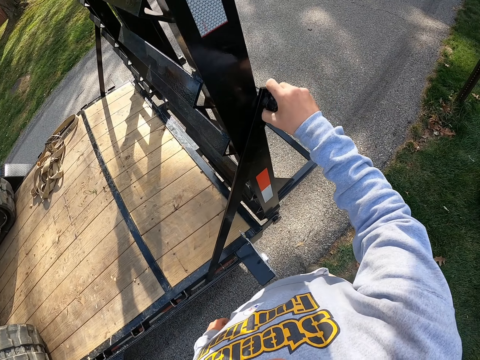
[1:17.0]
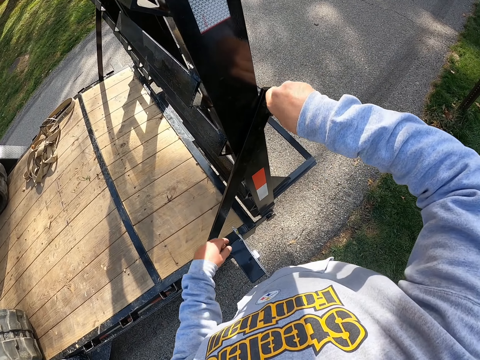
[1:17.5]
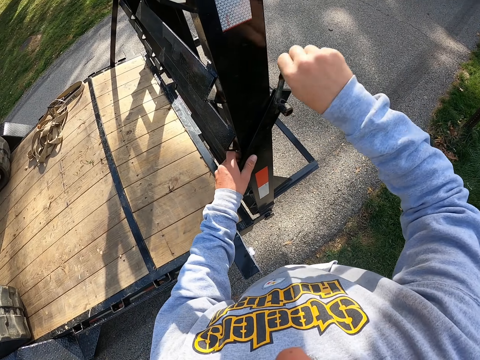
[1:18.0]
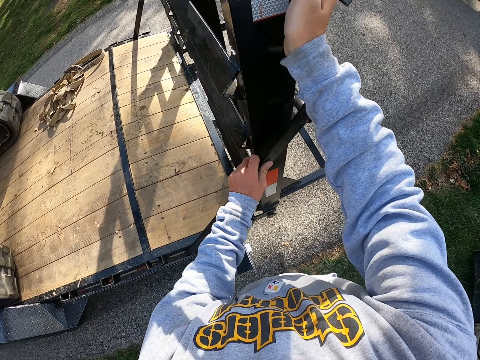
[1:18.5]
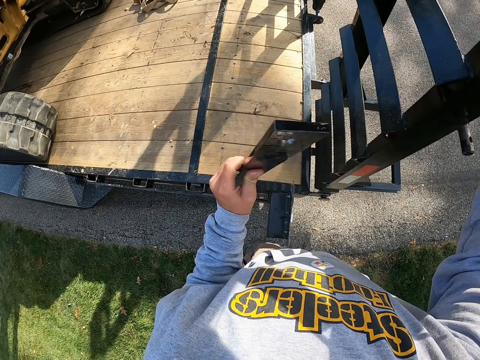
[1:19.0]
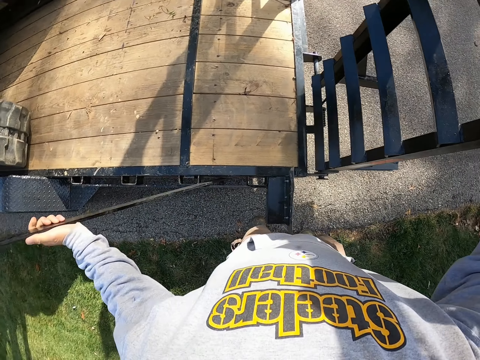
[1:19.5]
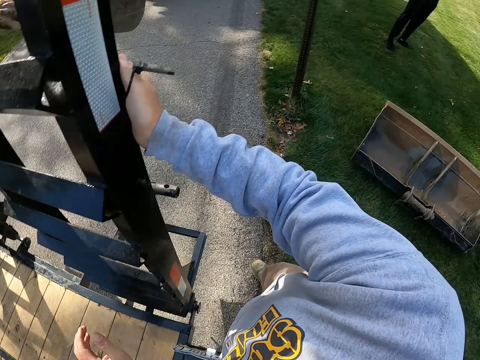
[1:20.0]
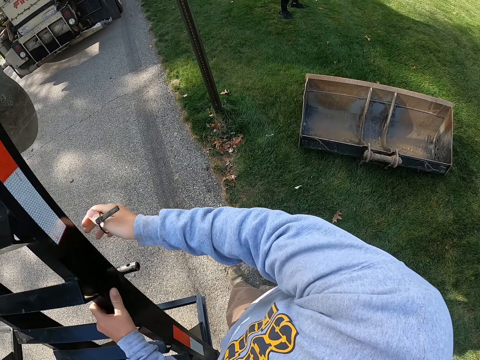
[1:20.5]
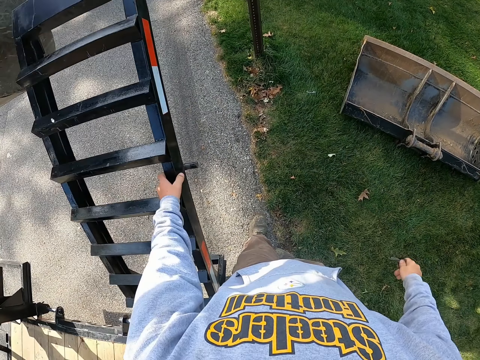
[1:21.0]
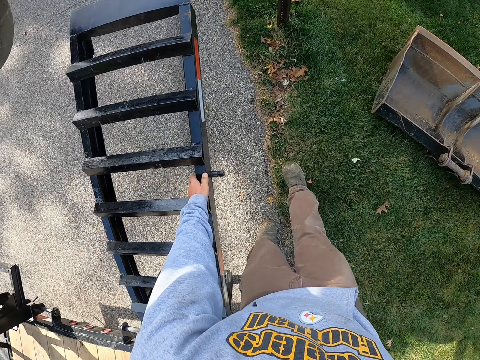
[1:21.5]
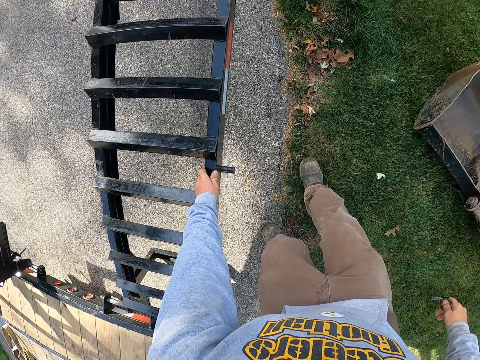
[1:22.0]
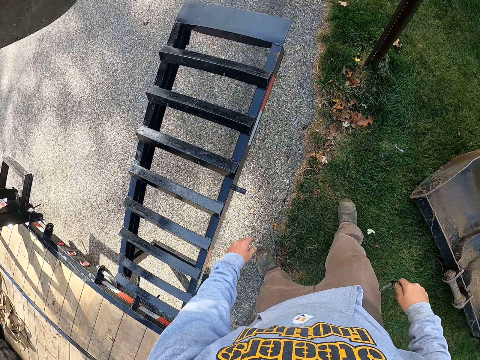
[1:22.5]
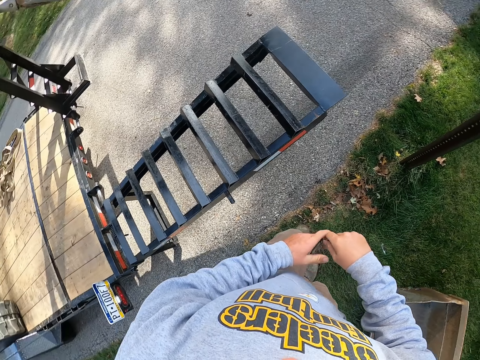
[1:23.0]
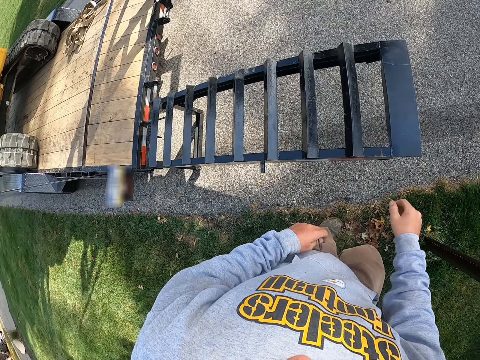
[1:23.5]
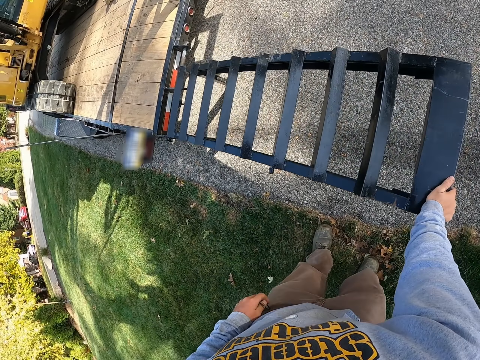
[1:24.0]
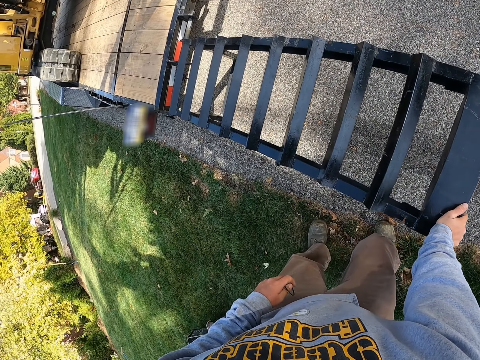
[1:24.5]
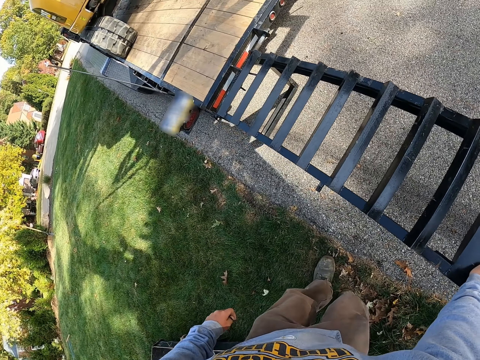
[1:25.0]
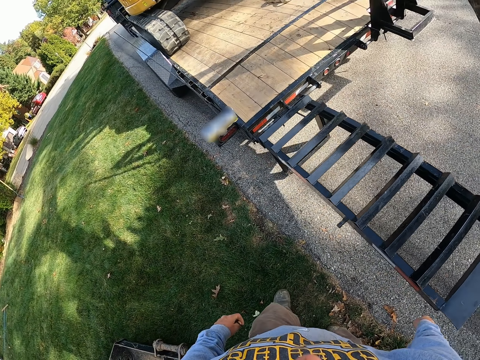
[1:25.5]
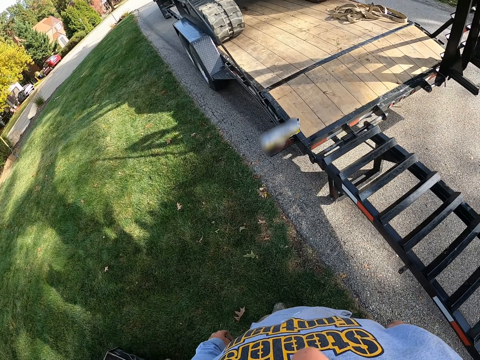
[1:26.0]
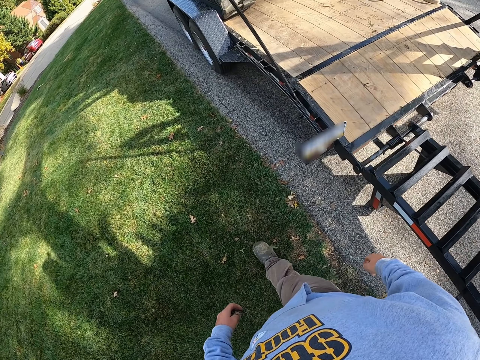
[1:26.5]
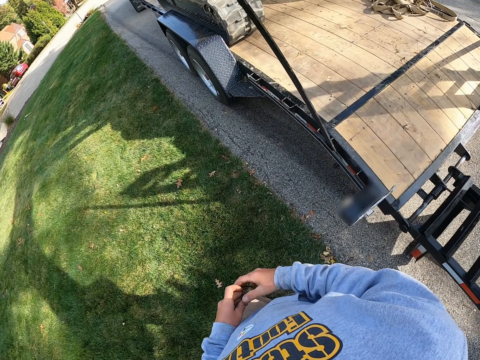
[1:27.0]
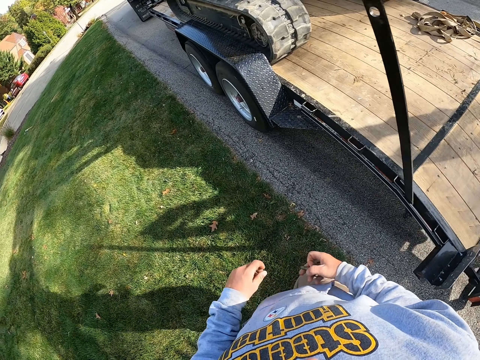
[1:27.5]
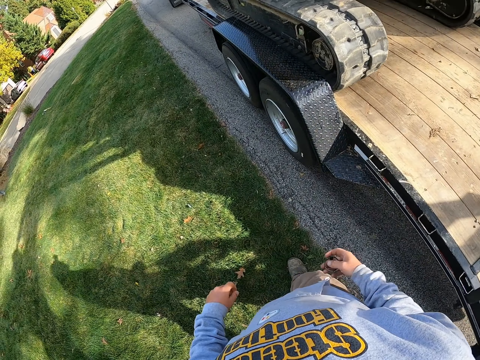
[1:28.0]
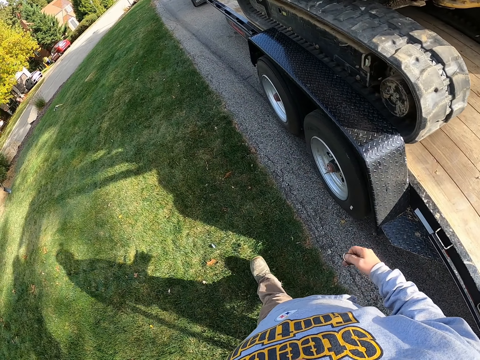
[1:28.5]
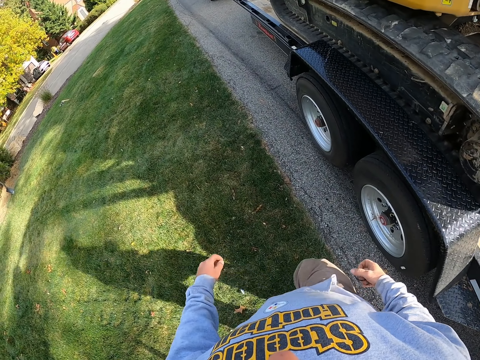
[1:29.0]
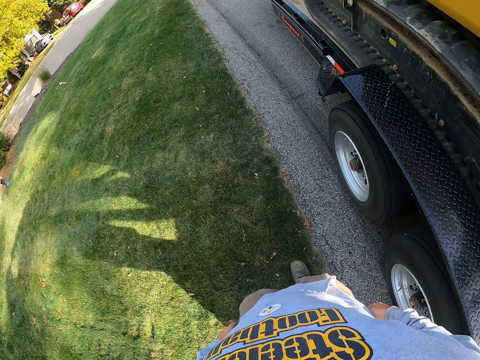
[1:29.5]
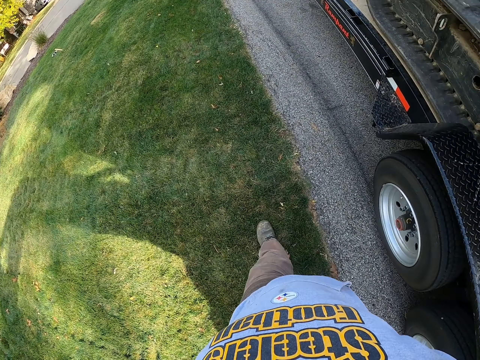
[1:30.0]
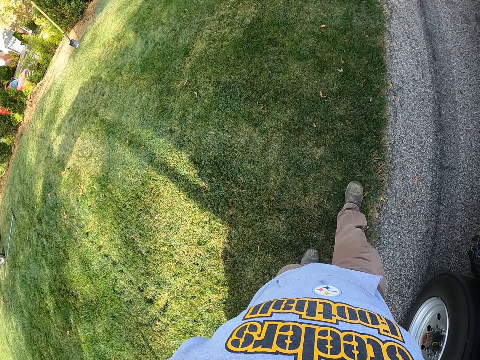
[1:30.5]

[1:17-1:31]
The camera wearer untightens the bolt. They put down the climbing metal. They walk on the grass.

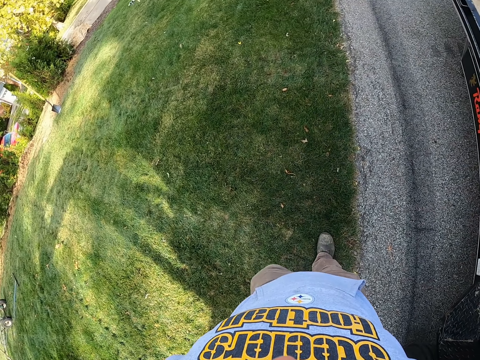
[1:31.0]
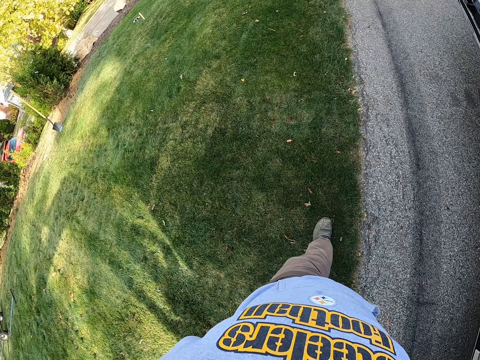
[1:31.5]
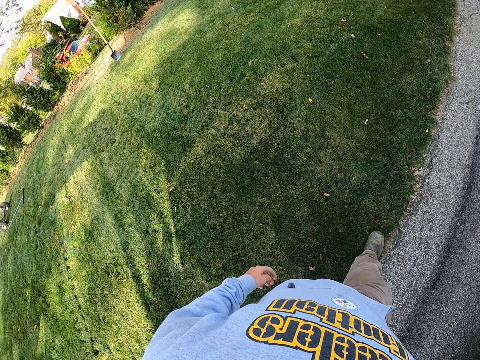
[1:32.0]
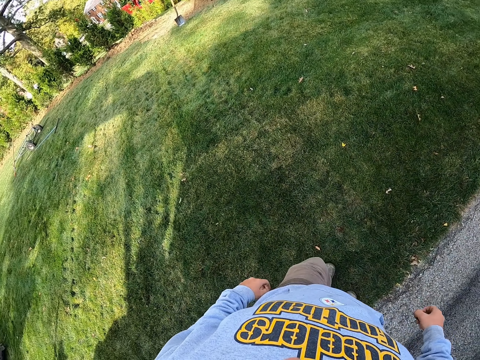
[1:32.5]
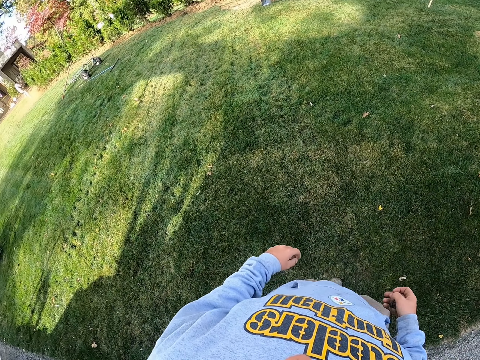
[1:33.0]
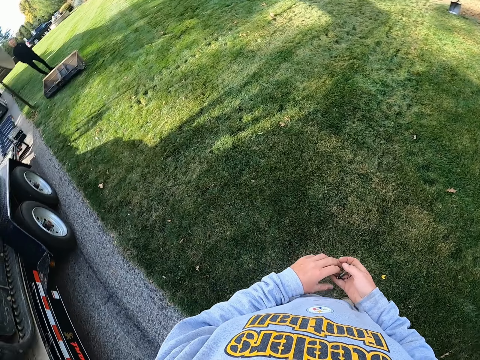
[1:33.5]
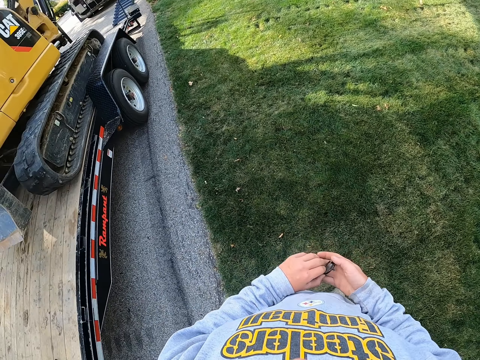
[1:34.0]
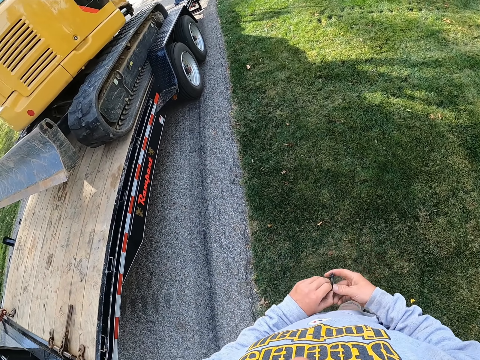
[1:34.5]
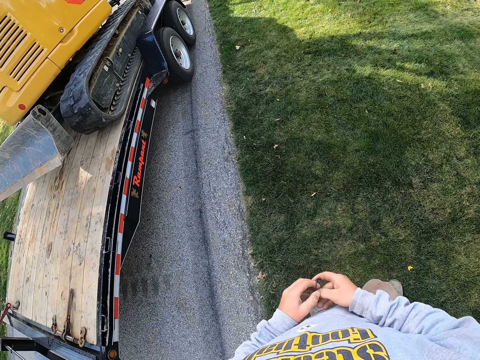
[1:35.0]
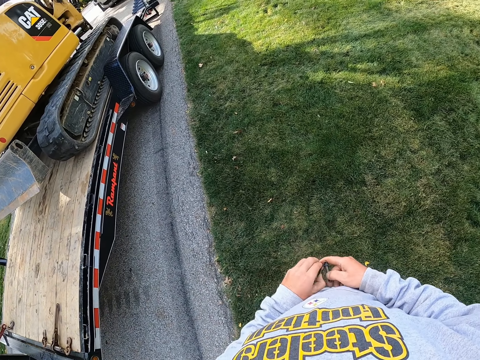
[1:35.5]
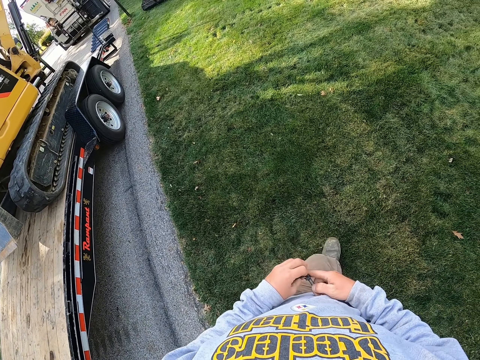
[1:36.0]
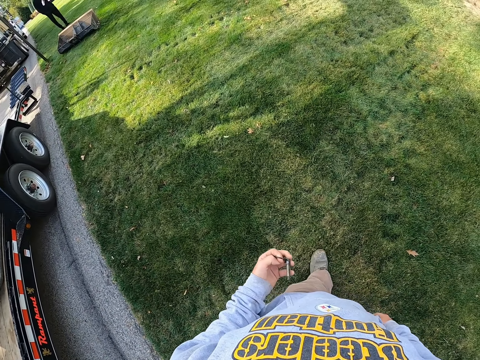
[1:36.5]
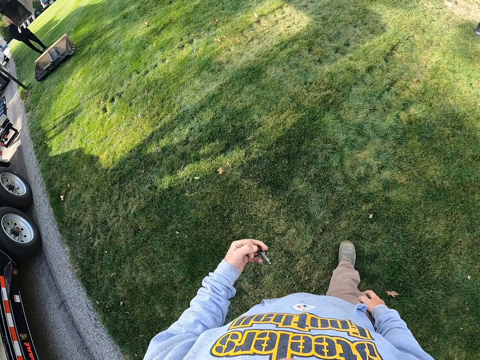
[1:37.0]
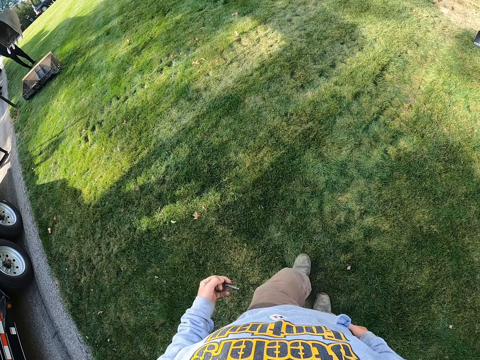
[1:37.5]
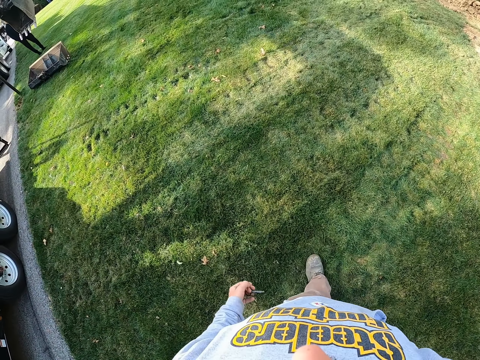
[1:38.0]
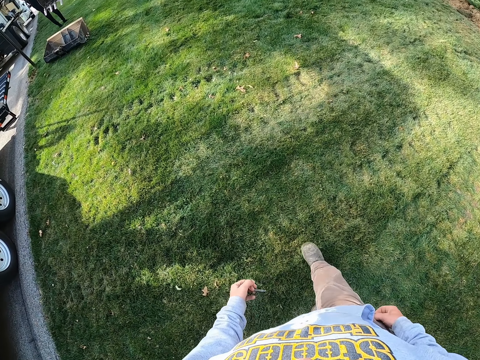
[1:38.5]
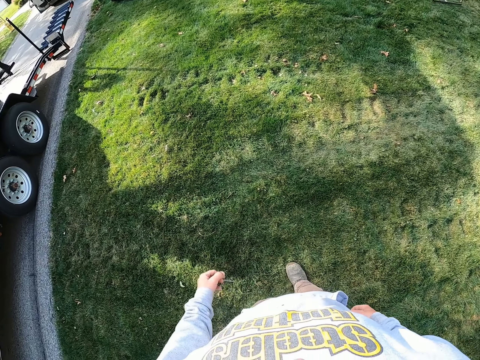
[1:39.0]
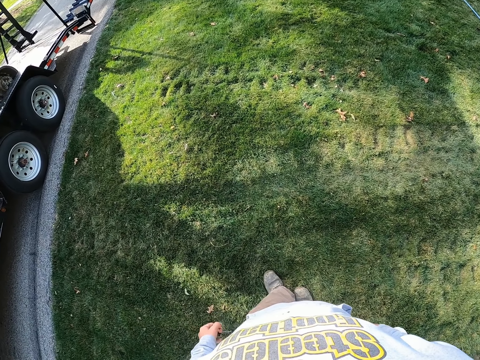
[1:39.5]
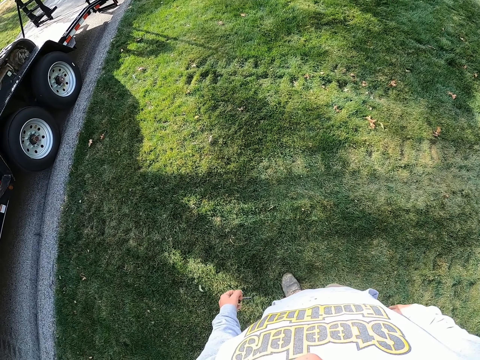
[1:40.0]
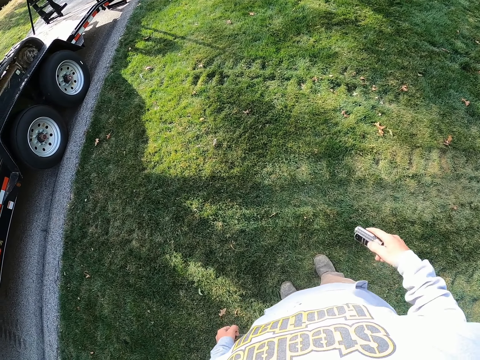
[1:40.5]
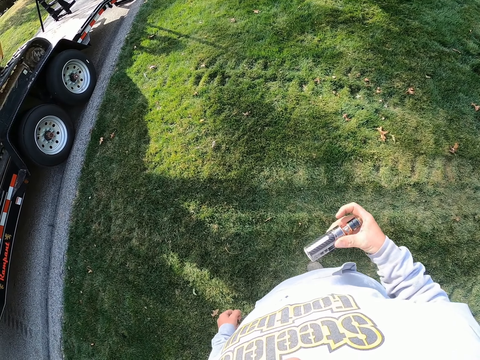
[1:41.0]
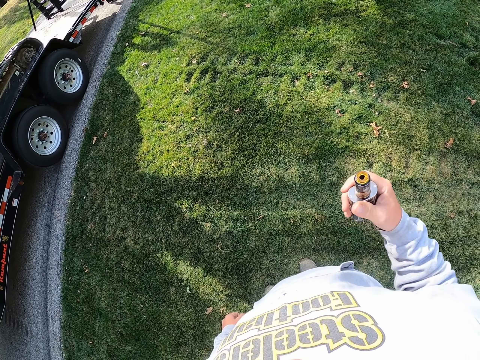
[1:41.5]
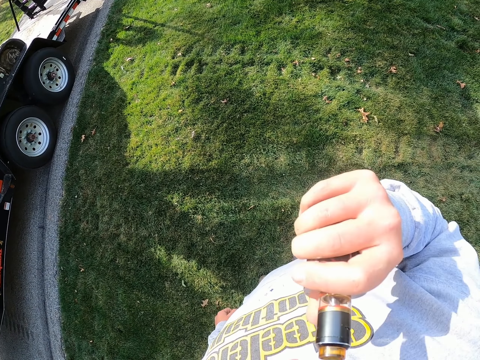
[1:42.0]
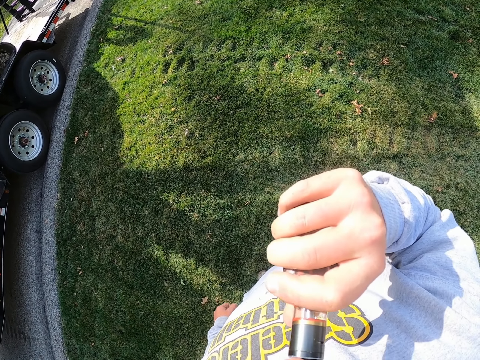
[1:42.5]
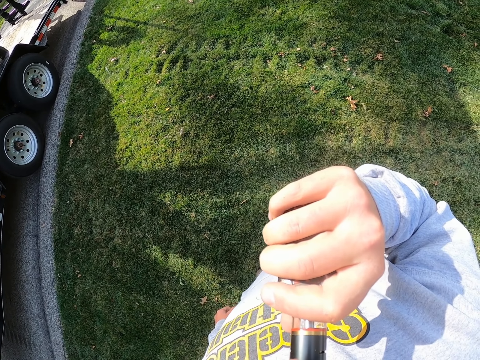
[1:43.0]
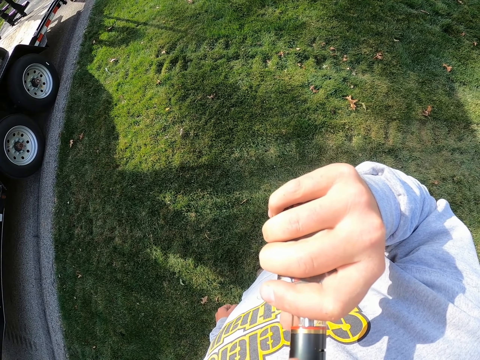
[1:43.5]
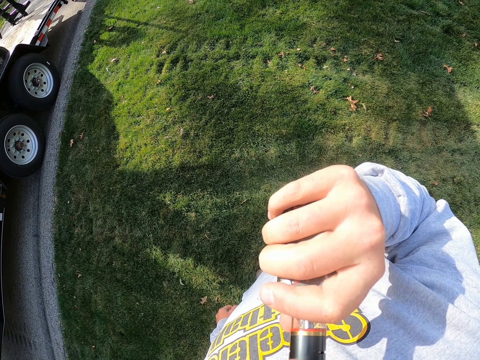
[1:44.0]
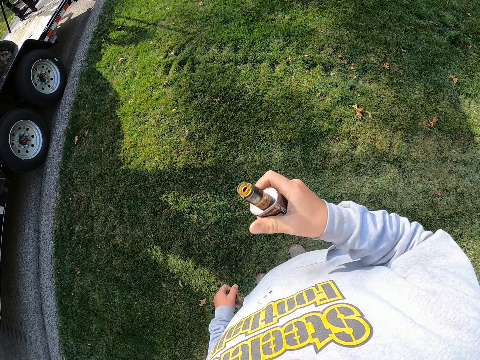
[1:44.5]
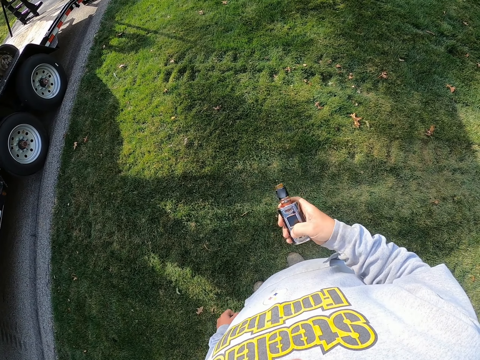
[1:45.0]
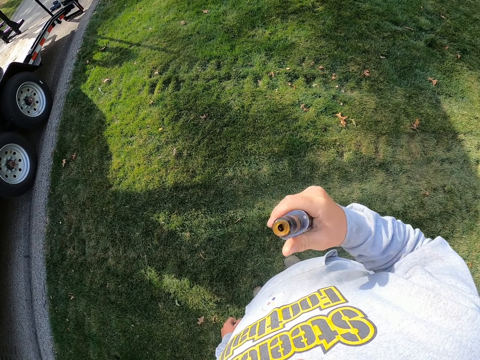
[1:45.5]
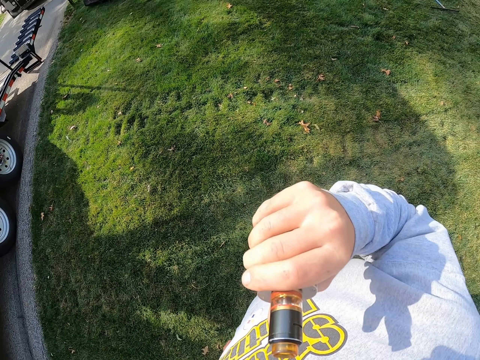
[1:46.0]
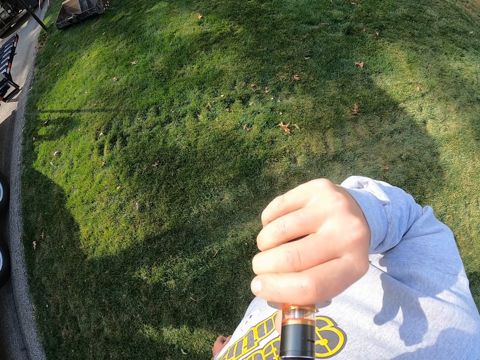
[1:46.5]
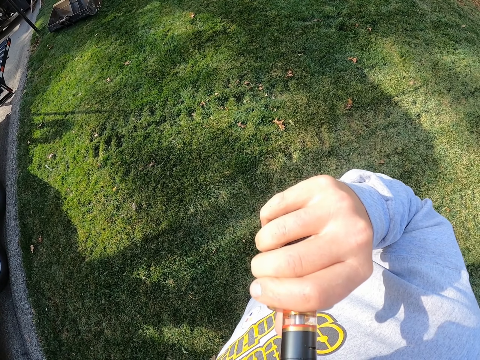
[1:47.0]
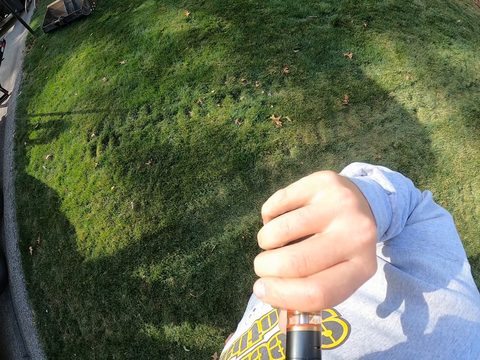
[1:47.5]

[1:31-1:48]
The camera wearer holds the bolt in both hands. They smoke.
